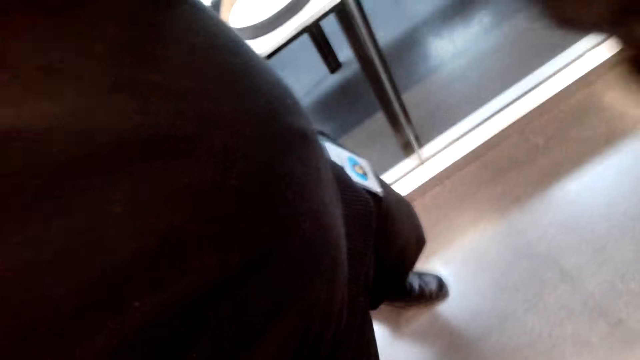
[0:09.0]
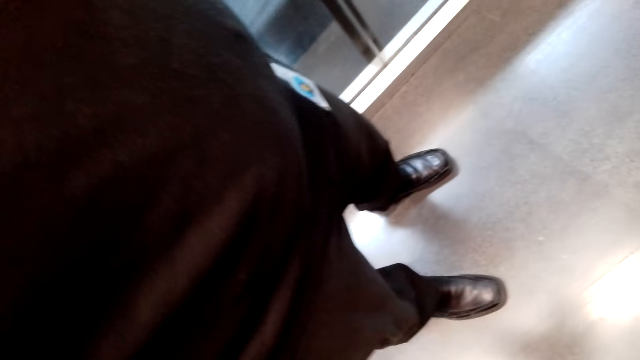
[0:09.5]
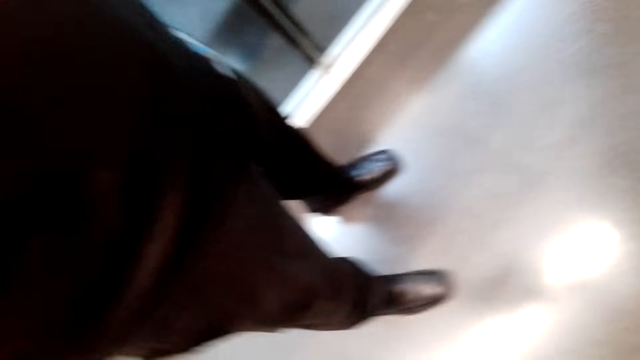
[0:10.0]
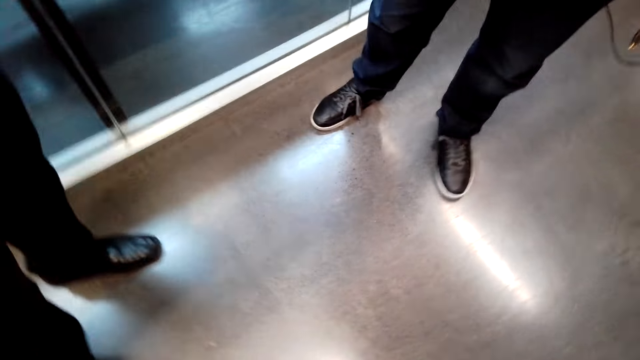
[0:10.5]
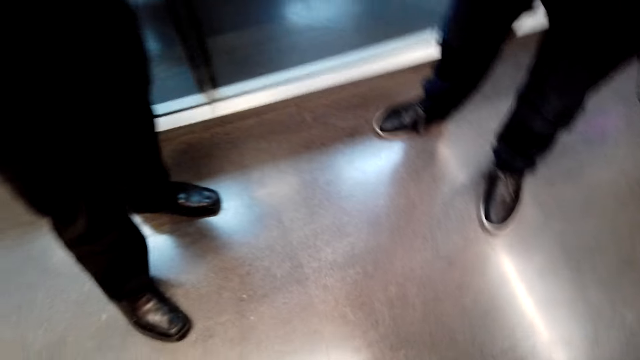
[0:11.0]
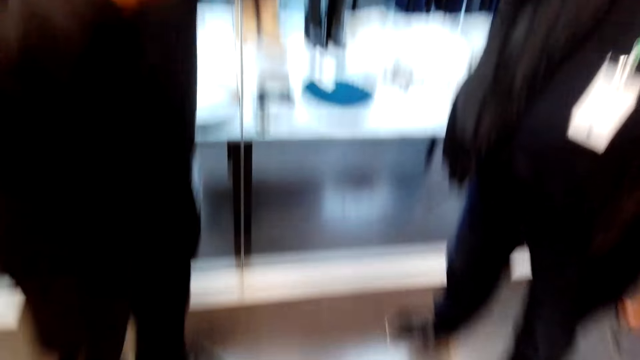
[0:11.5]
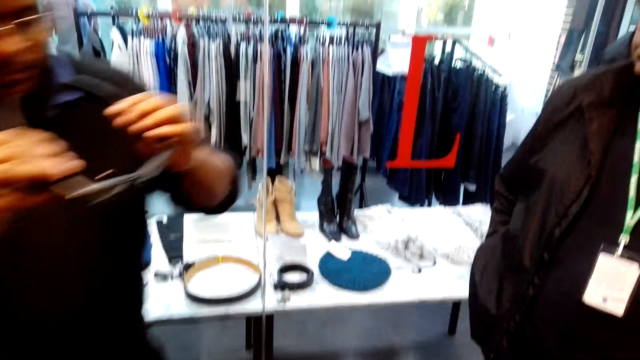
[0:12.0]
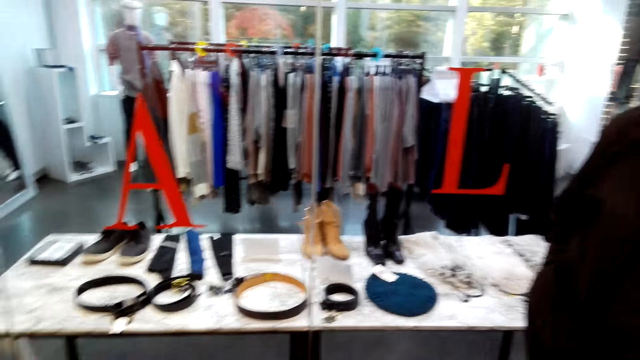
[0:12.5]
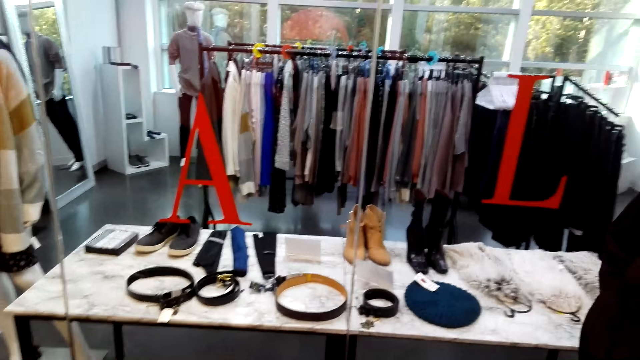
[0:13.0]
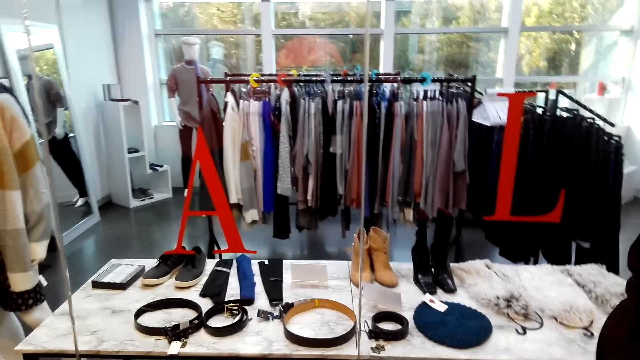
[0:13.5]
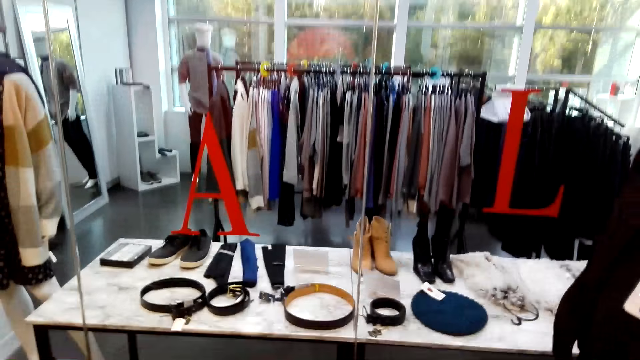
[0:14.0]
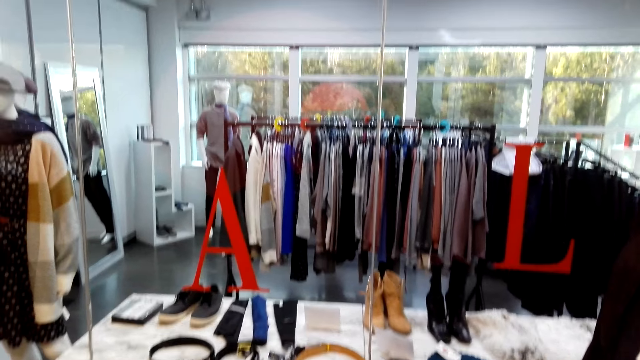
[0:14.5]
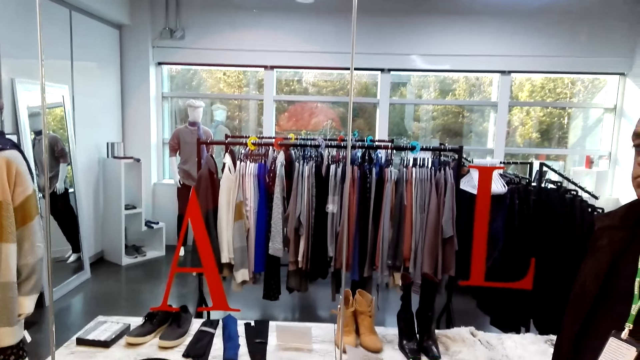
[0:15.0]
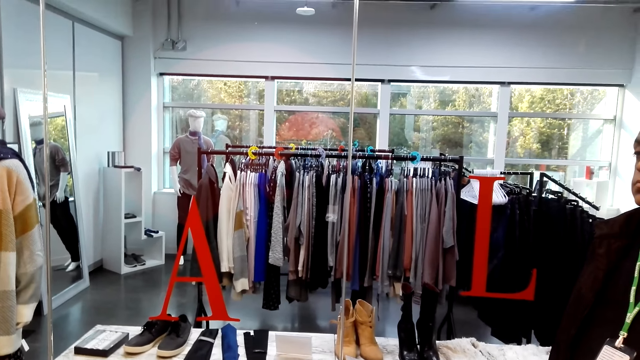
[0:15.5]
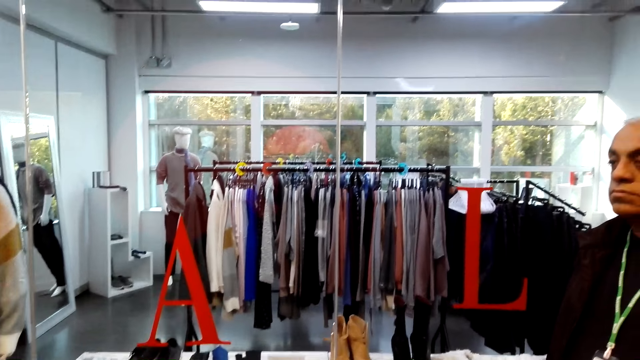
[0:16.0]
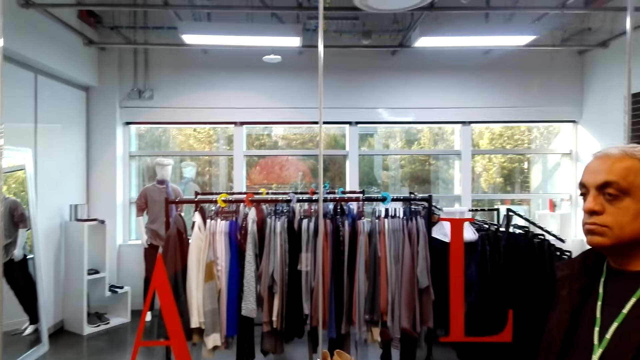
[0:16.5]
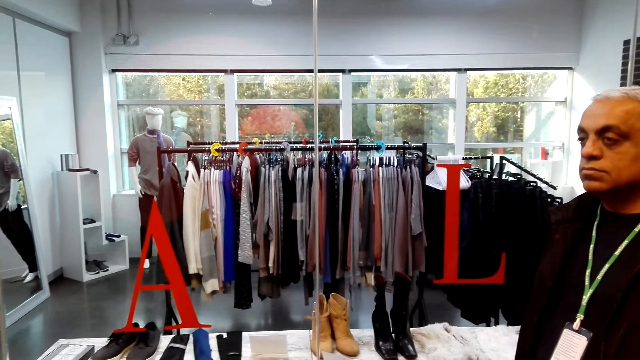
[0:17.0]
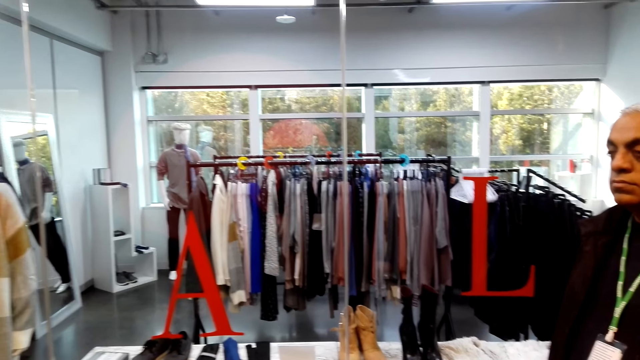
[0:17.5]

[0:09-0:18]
A man stands on the floor. Another man stands on the floor.

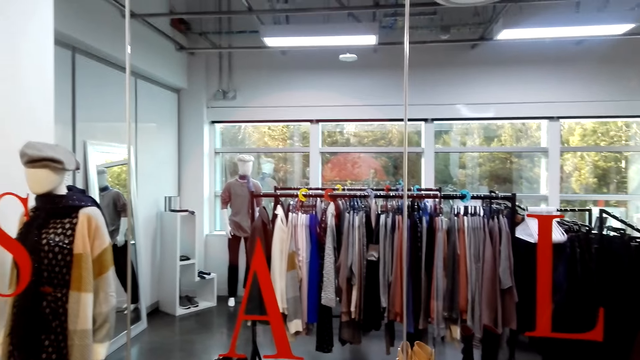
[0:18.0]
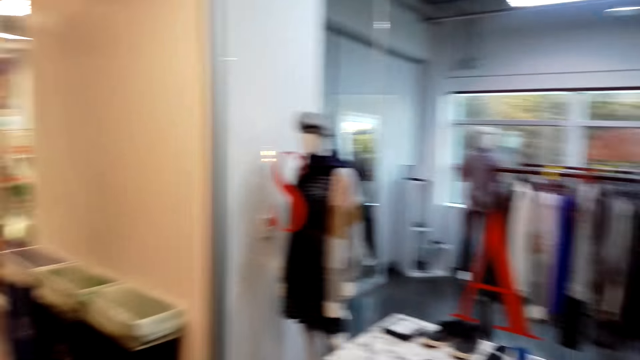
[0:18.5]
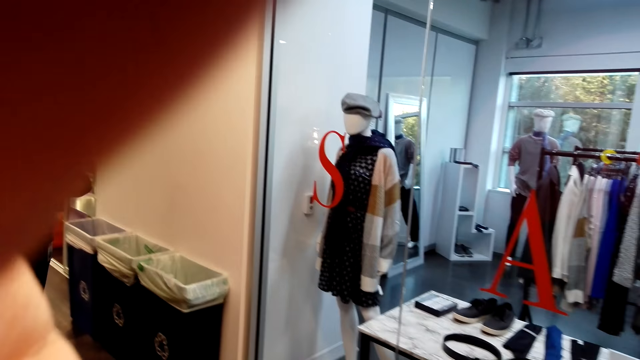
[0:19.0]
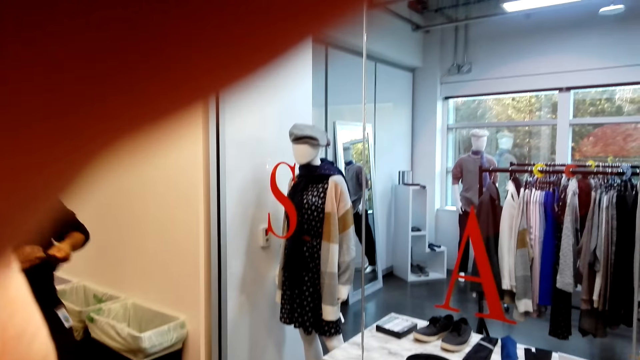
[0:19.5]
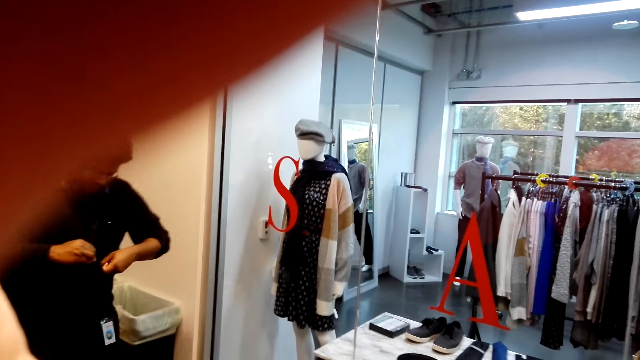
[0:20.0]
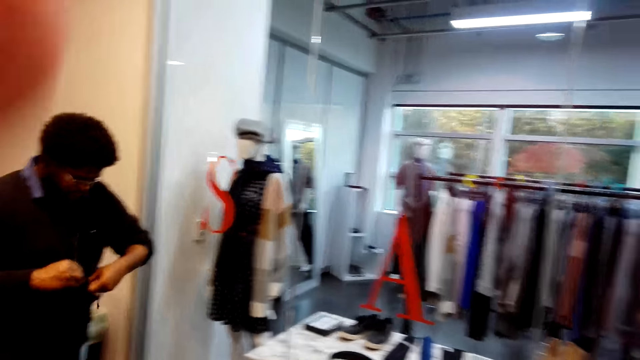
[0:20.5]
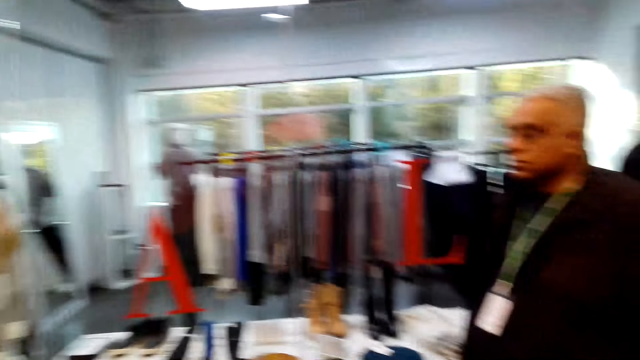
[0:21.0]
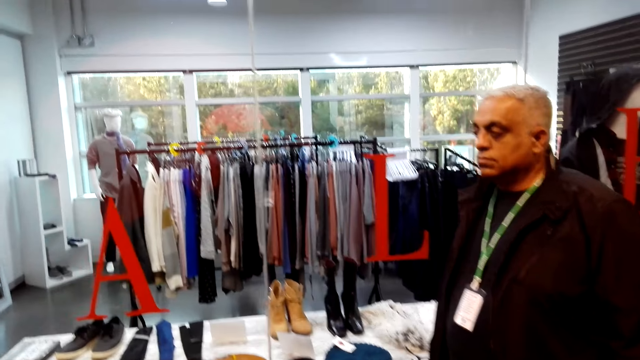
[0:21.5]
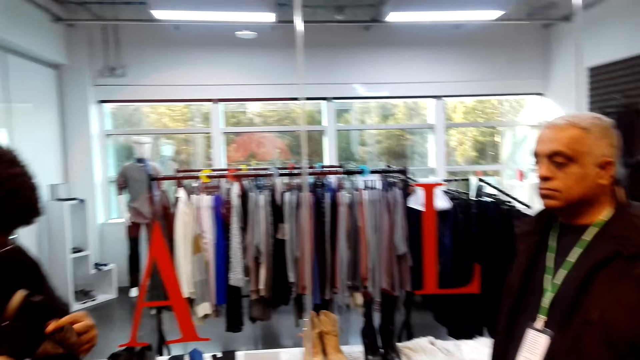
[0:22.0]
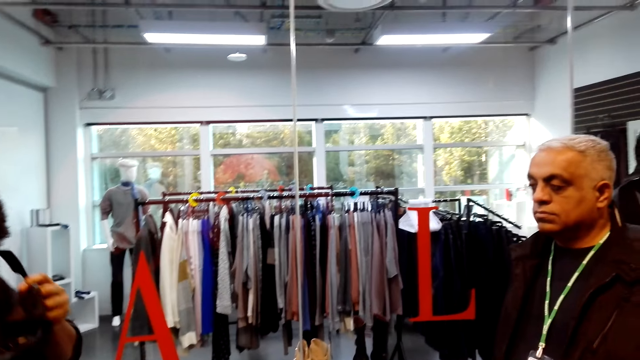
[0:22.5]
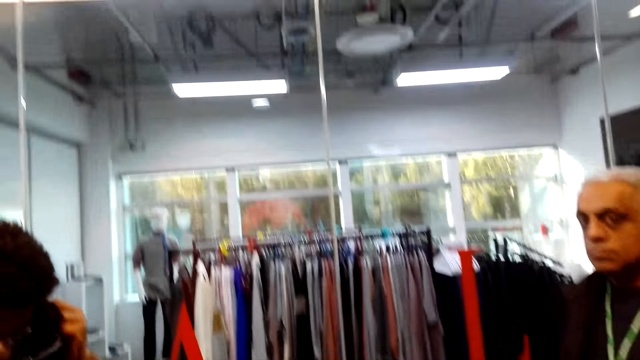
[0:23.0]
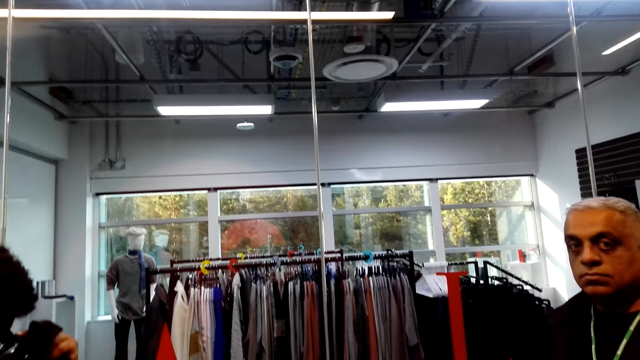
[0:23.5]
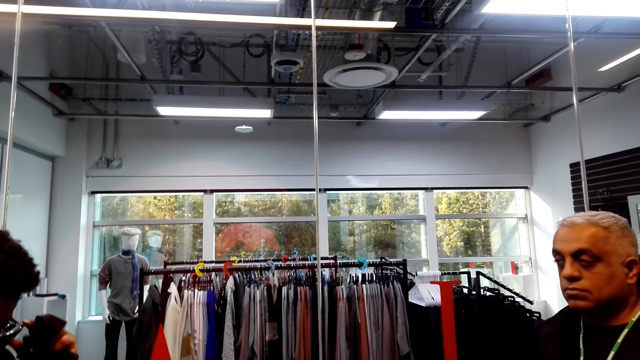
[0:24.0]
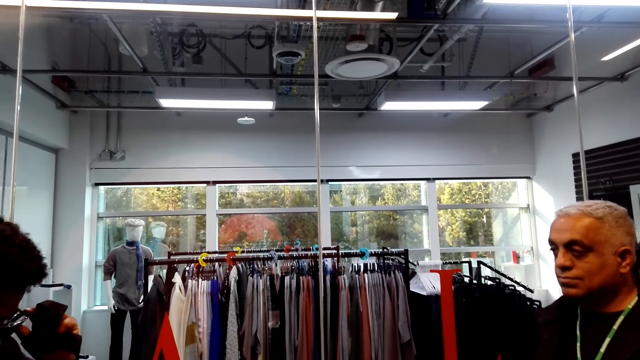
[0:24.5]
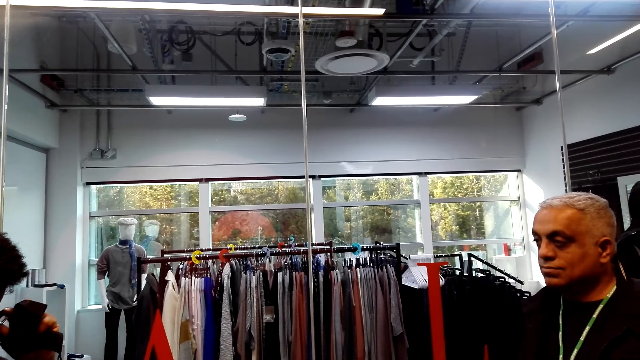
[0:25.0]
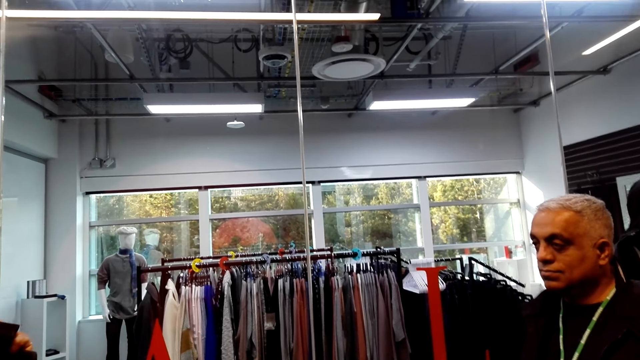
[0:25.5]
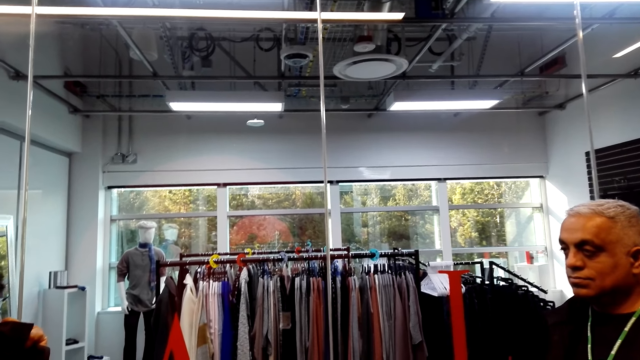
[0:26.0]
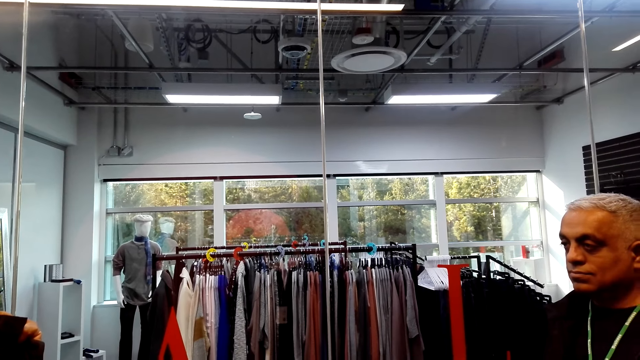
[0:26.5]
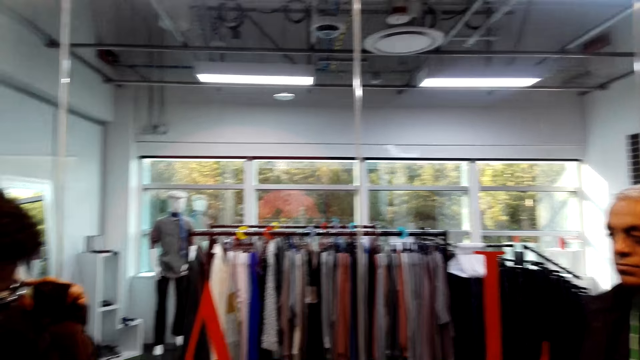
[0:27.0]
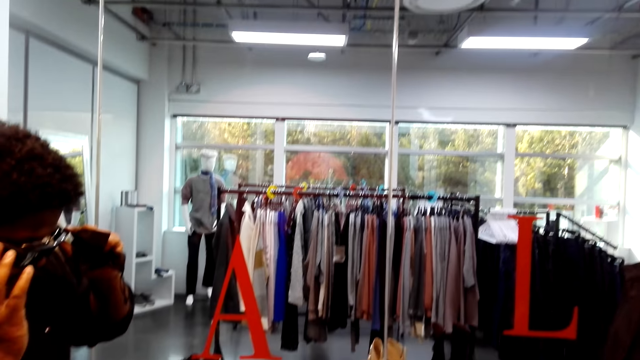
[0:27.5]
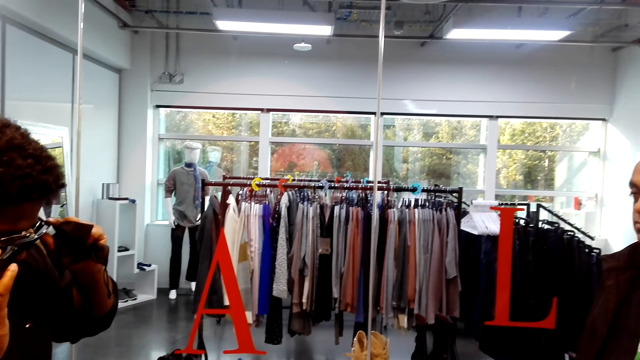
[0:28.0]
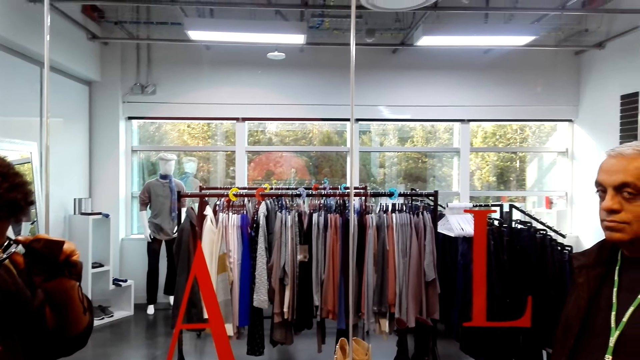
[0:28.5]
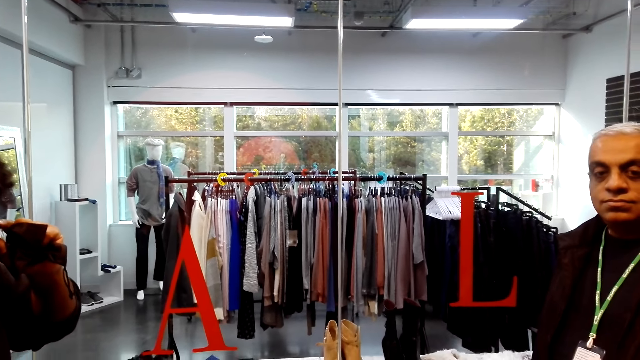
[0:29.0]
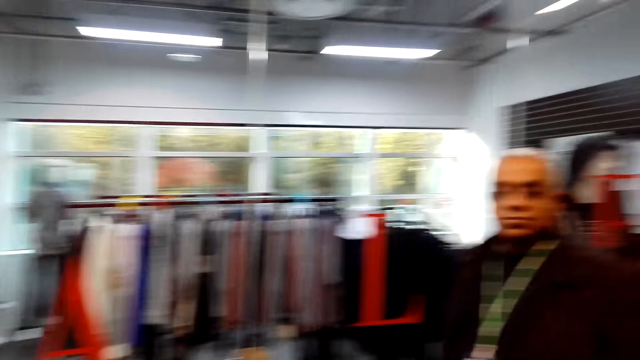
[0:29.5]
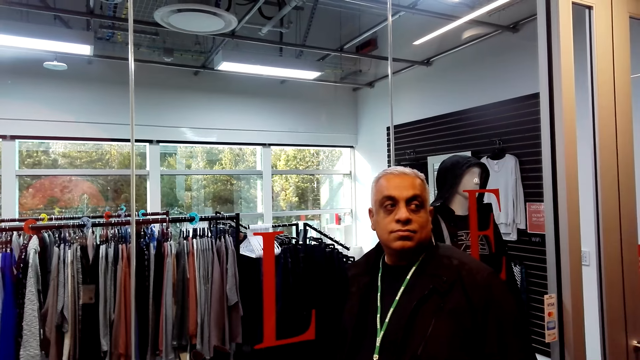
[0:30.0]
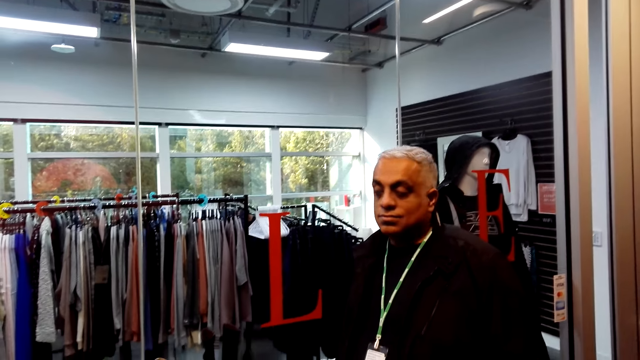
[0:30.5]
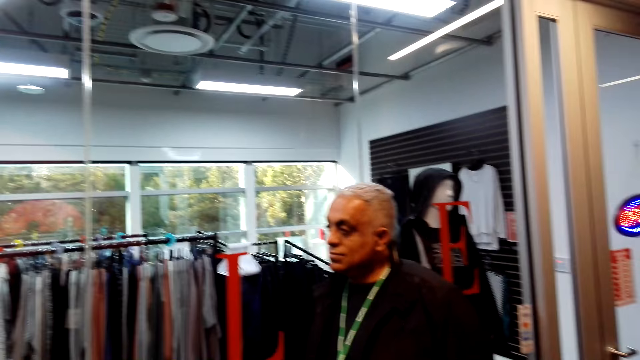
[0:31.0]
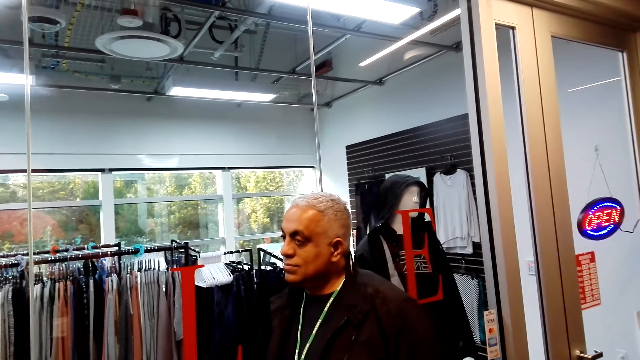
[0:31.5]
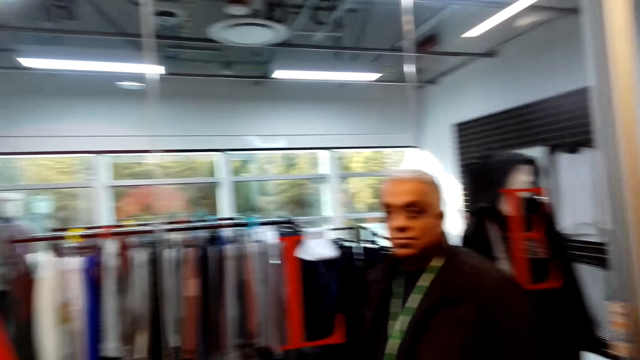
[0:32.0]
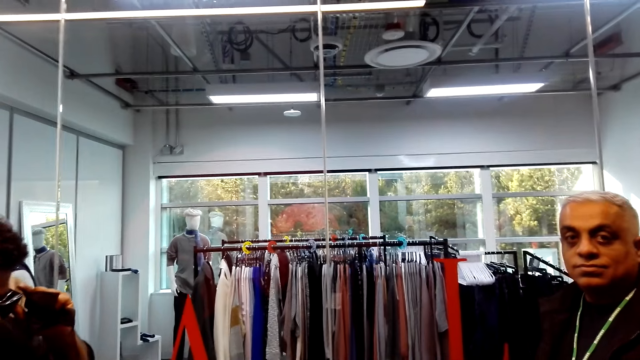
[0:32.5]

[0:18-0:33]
The camera wearer adjusts the camera. A man wears the glasses. Another man stands on the floor.
